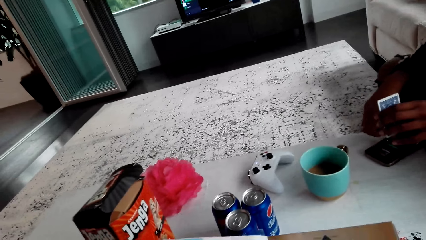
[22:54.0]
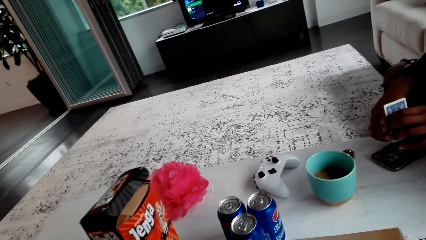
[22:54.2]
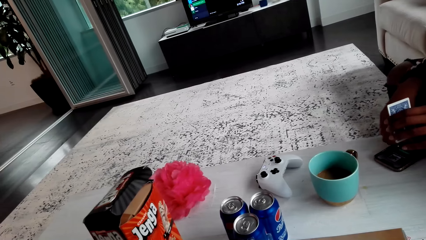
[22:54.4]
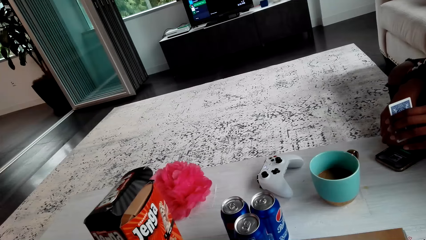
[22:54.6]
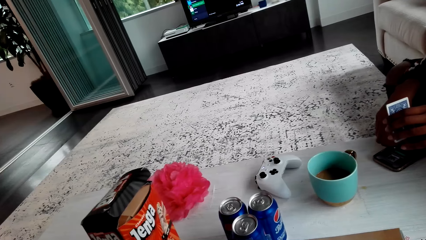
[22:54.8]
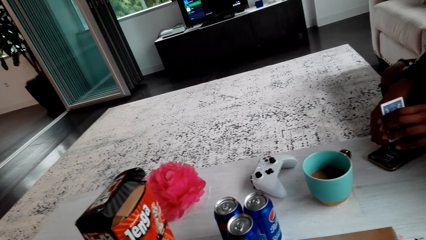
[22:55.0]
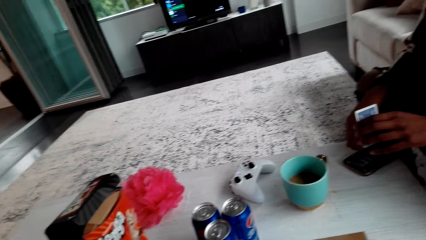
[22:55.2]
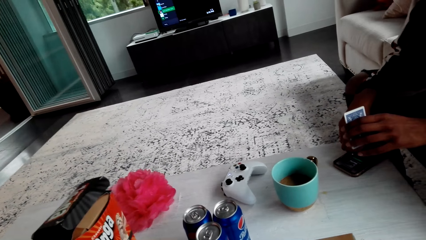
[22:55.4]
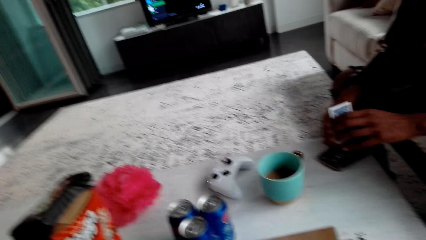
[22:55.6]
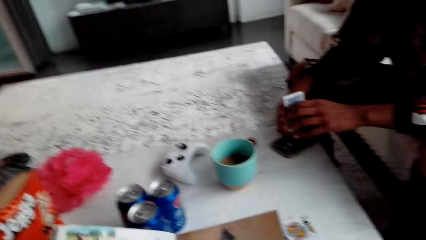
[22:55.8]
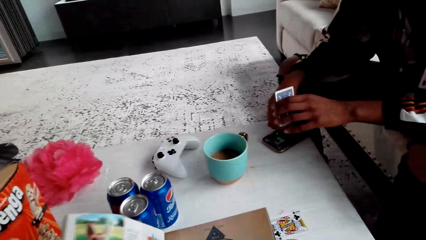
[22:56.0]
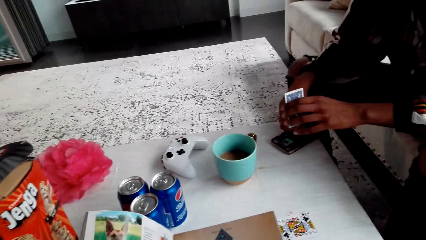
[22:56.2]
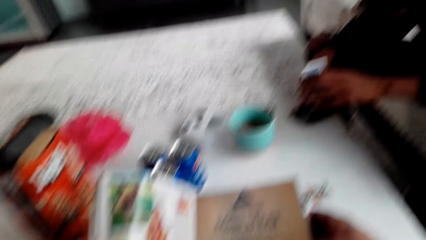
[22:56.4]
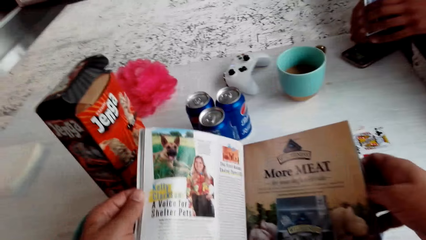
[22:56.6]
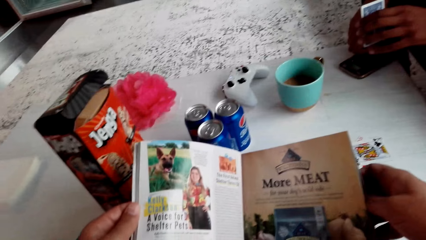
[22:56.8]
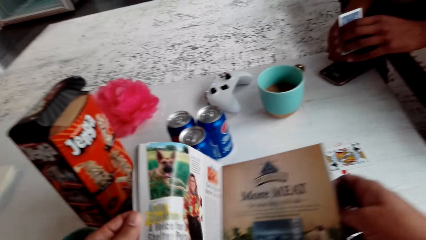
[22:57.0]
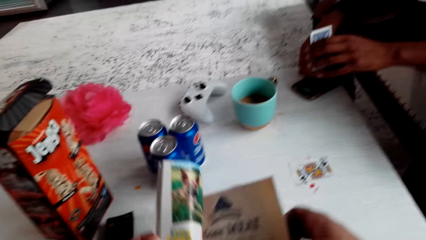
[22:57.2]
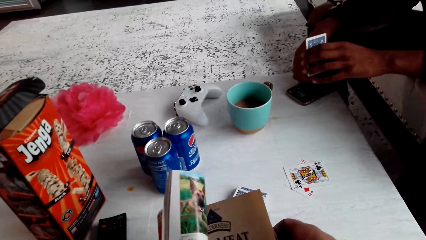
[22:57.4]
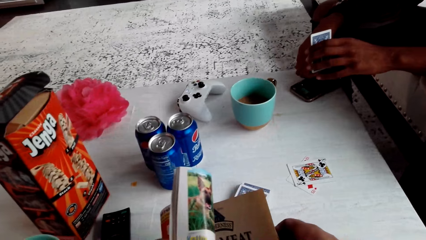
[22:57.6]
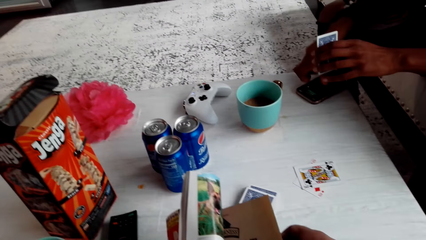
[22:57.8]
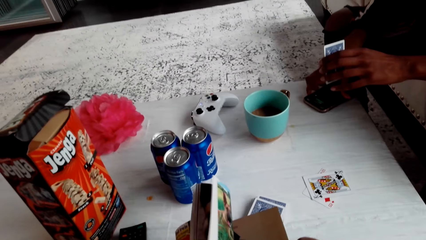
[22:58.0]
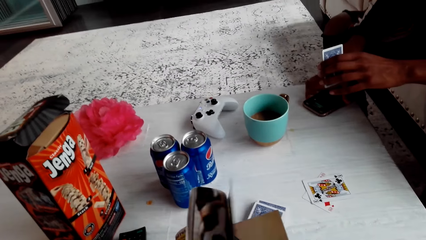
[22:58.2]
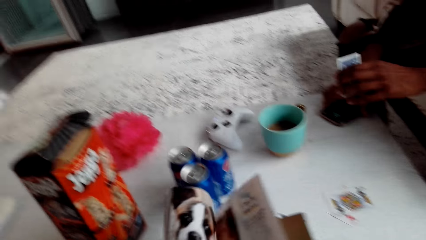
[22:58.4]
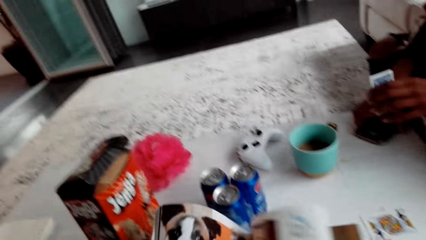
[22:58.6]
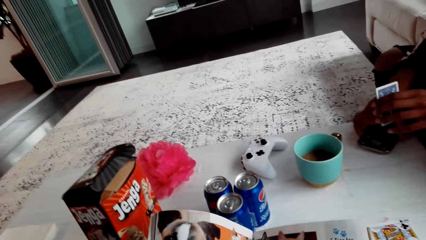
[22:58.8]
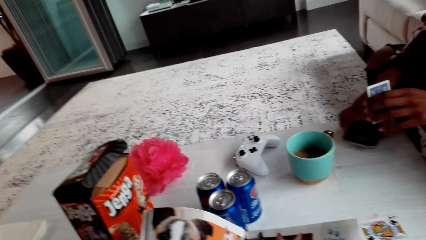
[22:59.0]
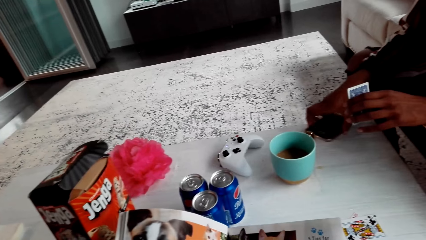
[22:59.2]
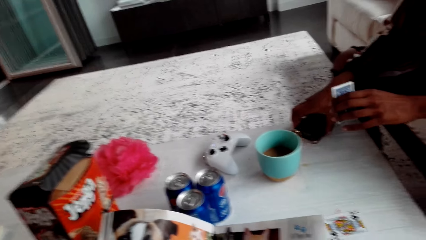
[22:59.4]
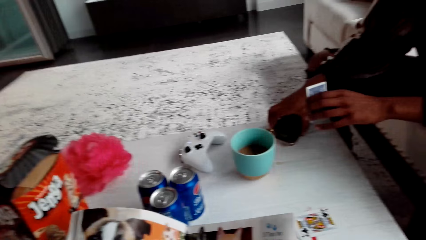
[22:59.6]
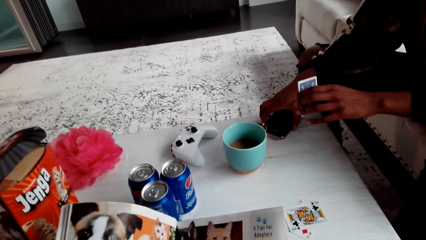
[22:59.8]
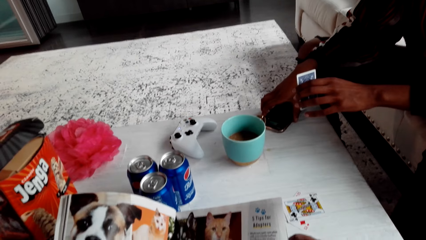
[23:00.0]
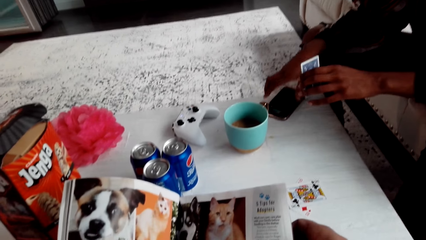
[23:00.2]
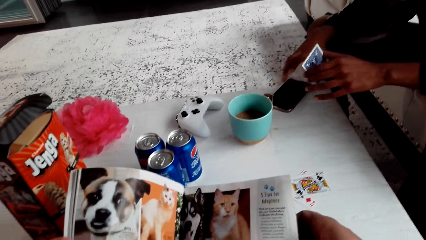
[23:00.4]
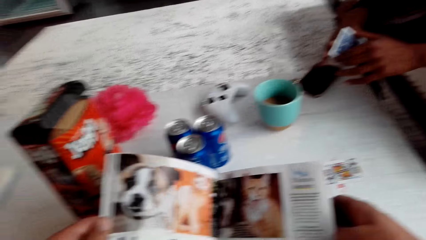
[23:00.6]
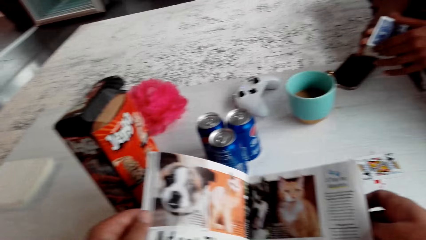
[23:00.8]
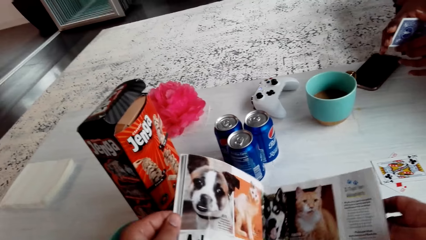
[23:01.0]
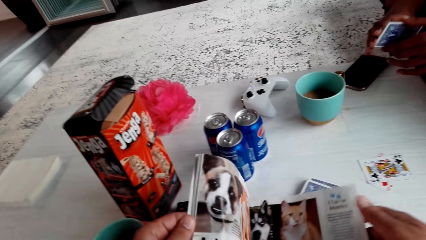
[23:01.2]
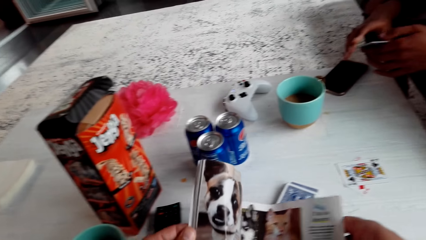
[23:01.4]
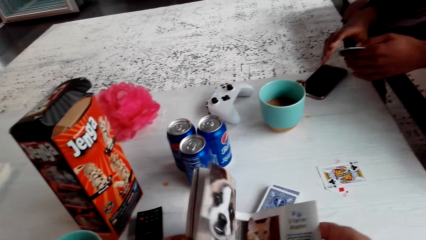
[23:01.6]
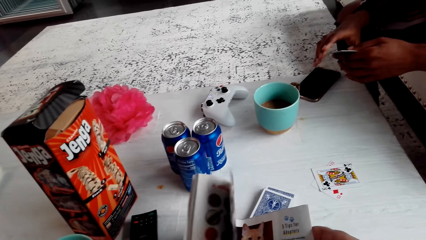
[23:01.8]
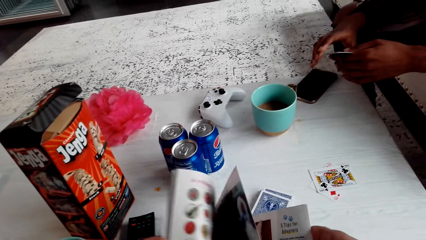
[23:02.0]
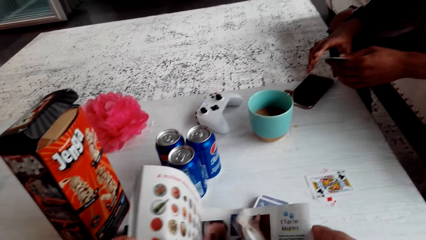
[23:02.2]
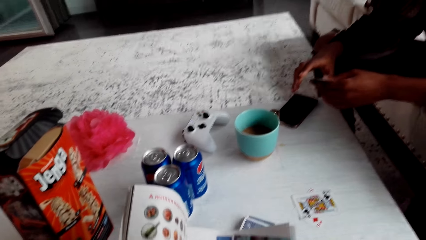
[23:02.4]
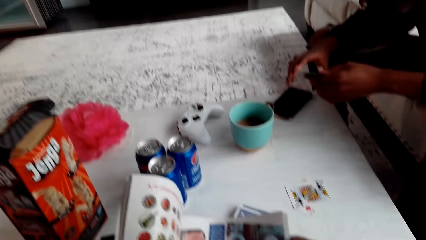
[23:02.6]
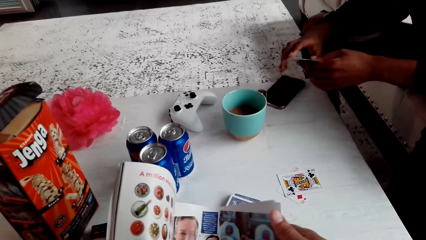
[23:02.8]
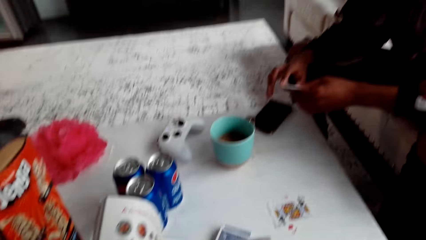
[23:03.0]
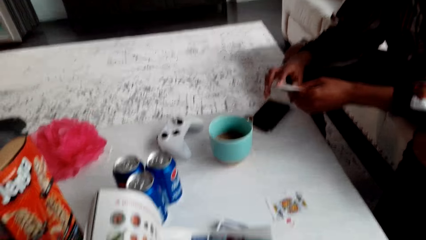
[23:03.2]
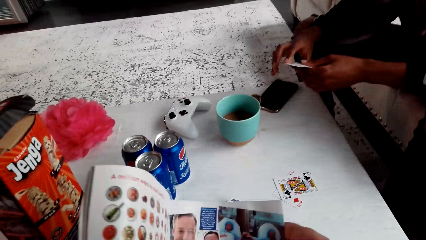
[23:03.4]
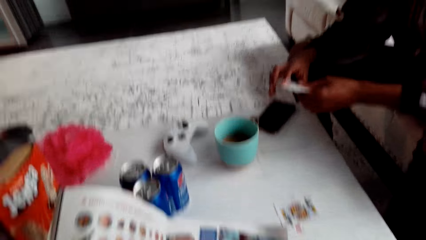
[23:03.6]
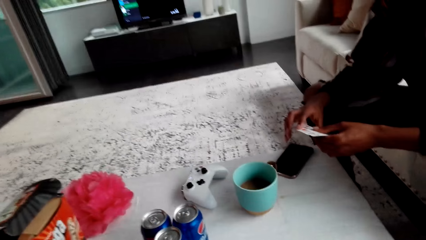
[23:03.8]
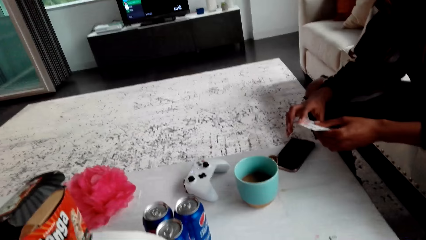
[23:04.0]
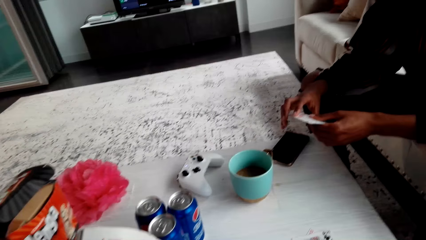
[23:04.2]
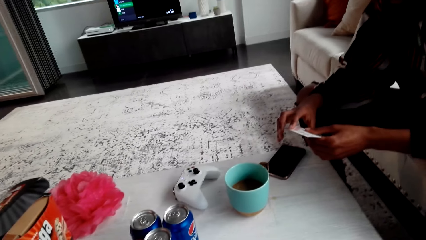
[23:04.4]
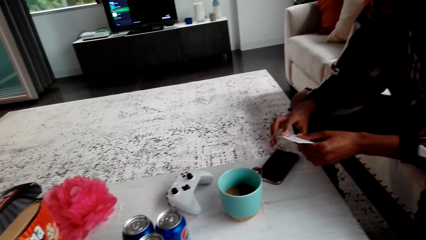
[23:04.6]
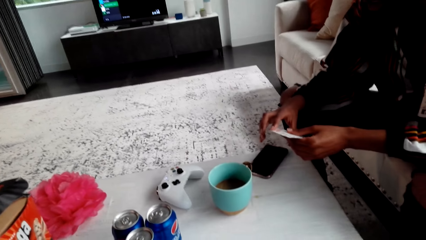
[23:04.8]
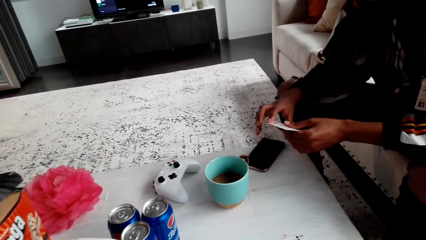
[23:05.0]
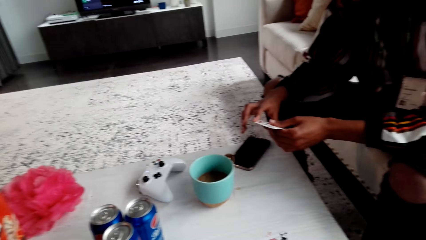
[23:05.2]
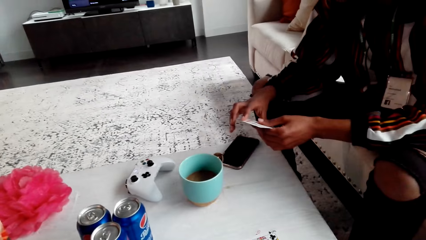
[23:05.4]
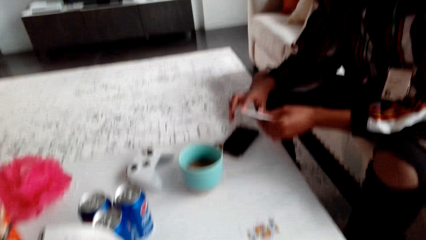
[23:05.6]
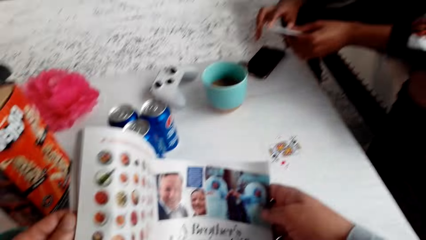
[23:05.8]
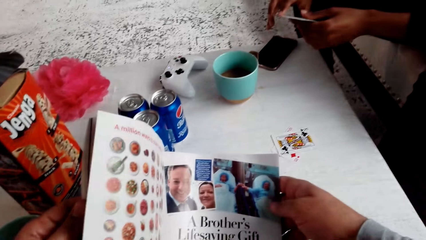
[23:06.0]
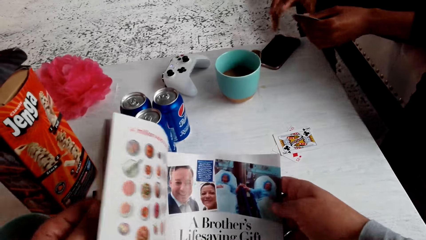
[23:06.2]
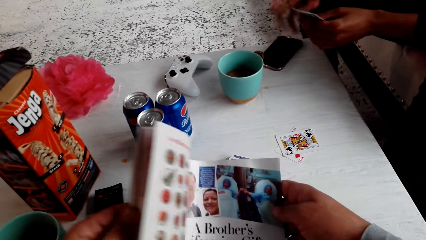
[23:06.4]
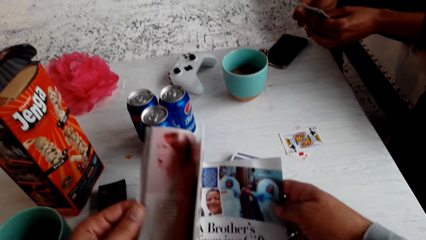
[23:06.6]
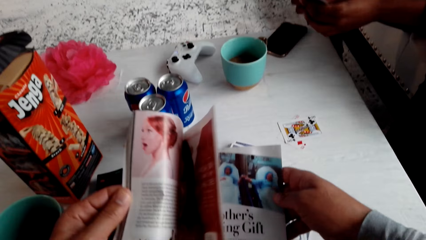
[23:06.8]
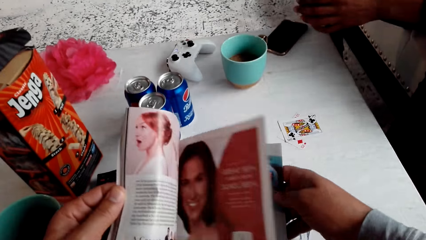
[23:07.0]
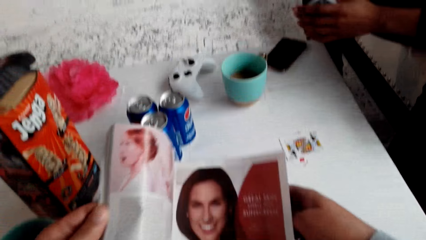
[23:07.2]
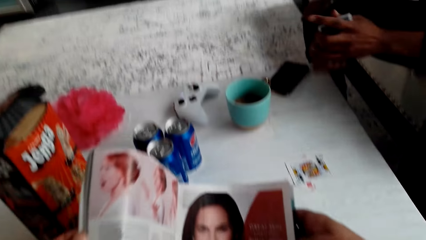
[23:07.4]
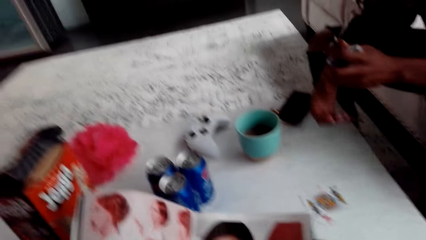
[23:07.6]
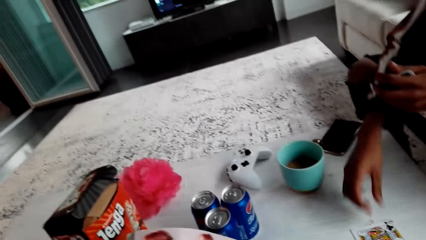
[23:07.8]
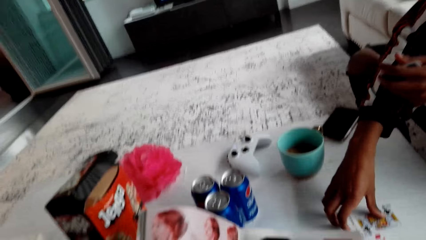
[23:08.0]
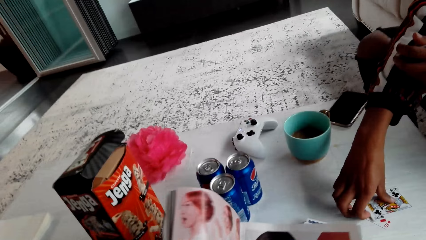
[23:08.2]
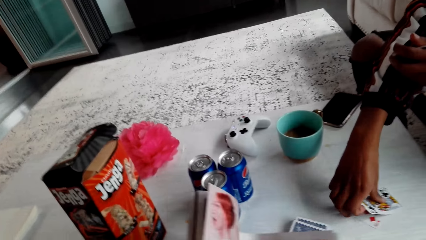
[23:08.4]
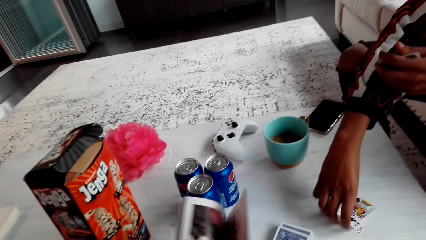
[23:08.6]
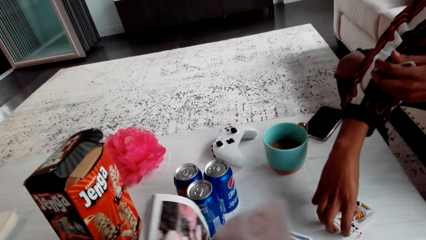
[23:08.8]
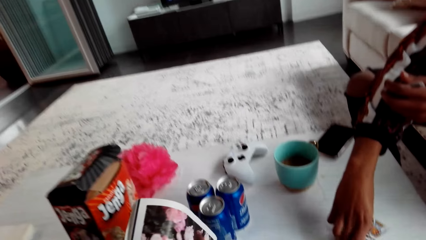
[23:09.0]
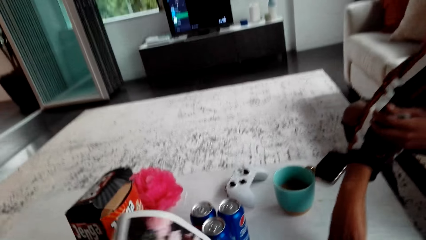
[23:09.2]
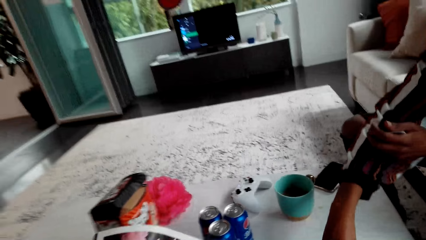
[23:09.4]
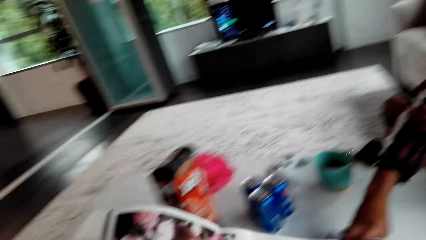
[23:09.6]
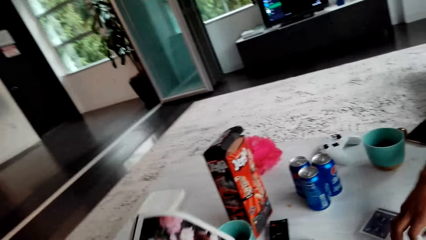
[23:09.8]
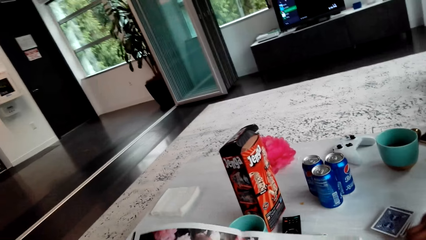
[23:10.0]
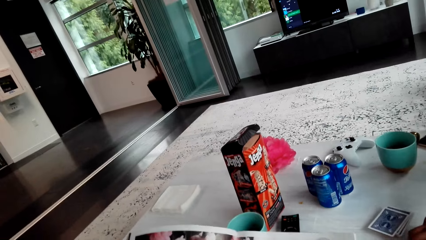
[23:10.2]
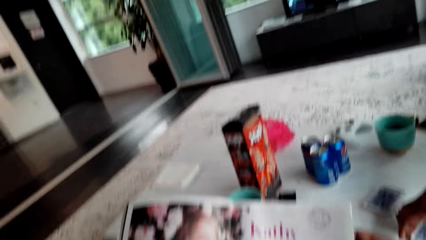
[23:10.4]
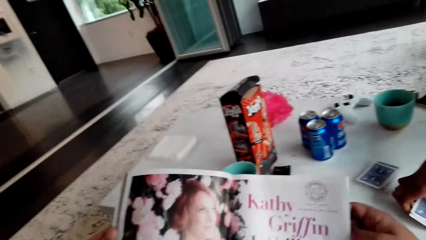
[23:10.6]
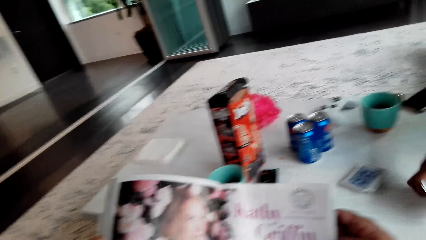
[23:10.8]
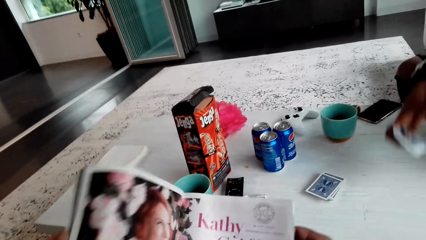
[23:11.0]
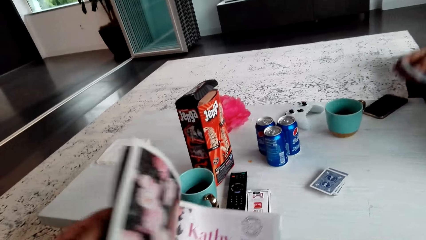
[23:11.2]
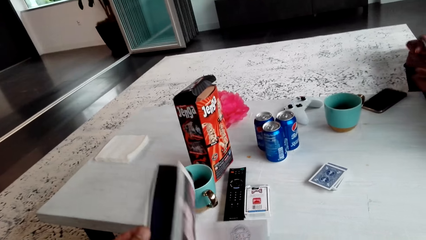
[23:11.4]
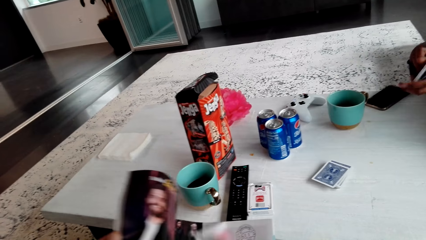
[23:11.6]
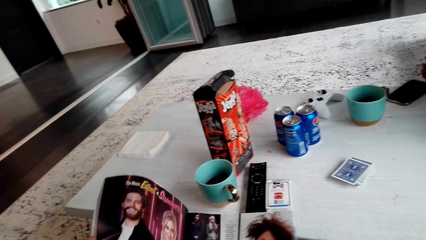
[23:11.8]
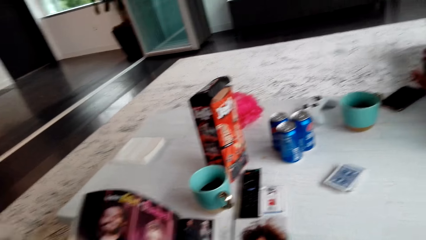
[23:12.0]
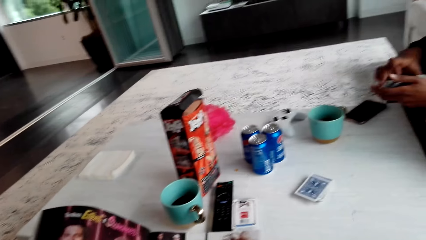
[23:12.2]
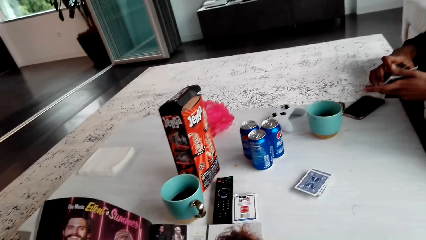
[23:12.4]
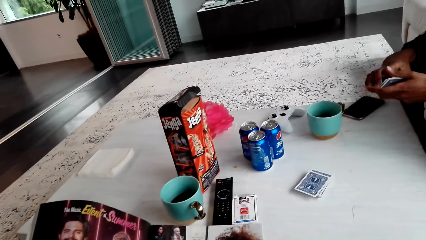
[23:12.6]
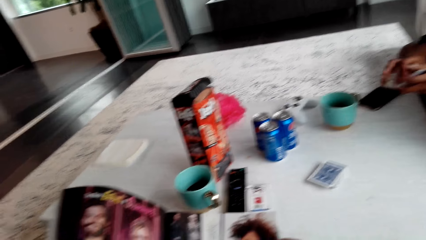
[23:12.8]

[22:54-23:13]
The man speaks. The camera wearer reads the magazine. They speak to the man. They turn the page. The man holds the phone and puts the phone. The camera wearer turns the page. They turn the page. The man picks up the cards. He speaks. The camera wearer speaks to the man. The man speaks. The camera wearer turns the page.
